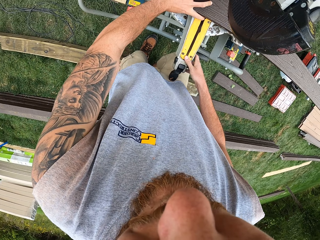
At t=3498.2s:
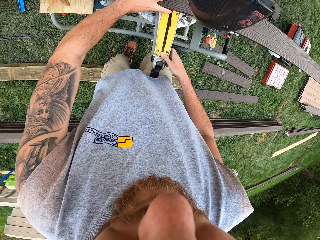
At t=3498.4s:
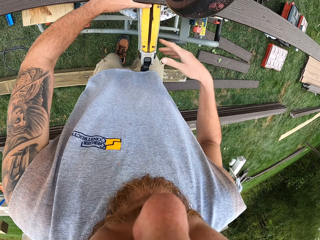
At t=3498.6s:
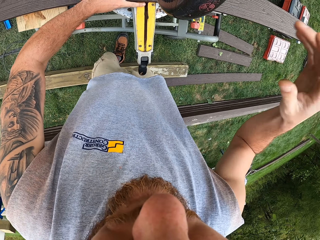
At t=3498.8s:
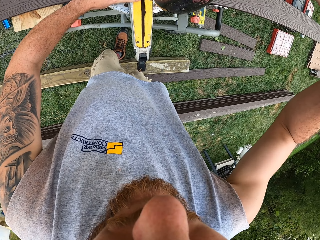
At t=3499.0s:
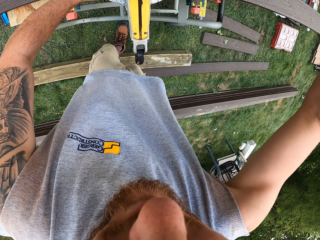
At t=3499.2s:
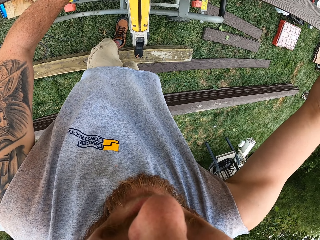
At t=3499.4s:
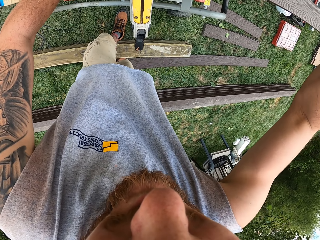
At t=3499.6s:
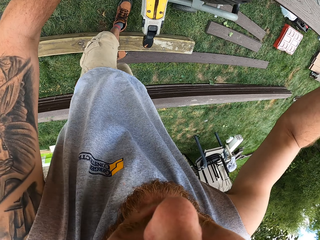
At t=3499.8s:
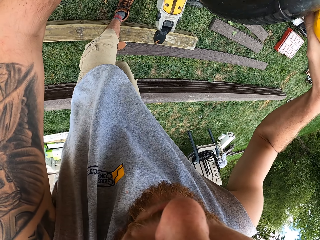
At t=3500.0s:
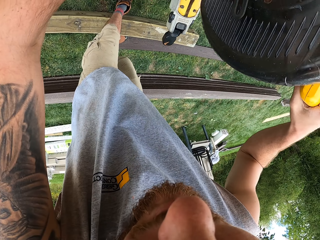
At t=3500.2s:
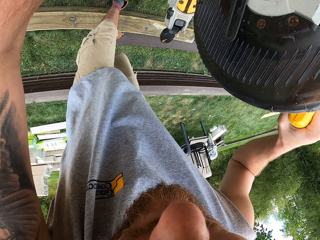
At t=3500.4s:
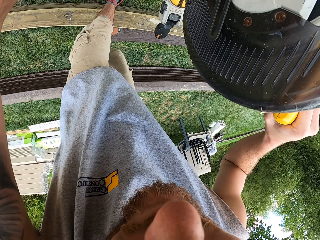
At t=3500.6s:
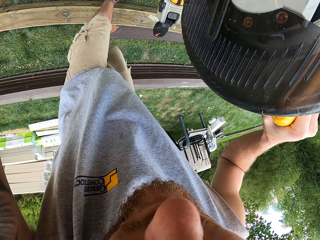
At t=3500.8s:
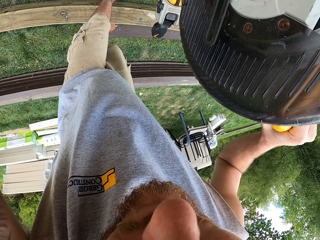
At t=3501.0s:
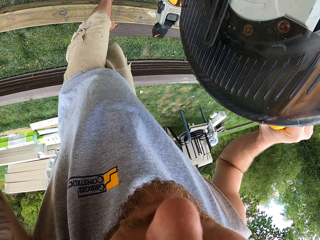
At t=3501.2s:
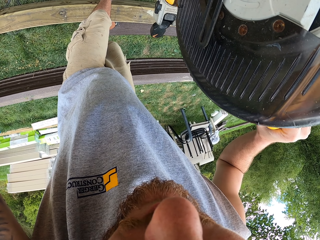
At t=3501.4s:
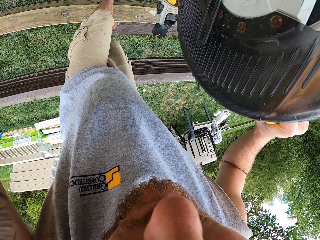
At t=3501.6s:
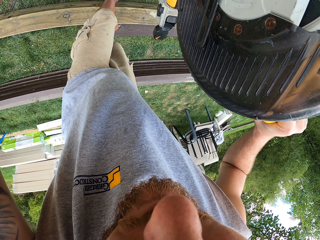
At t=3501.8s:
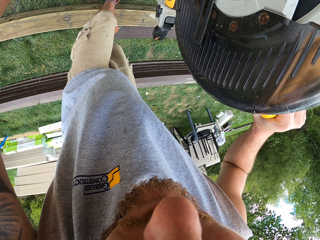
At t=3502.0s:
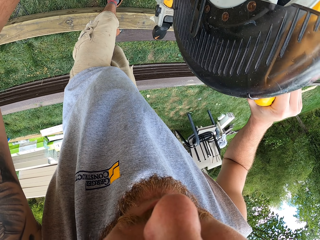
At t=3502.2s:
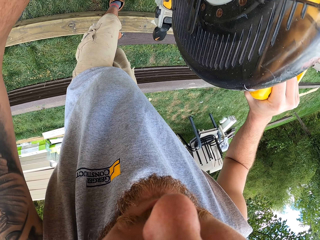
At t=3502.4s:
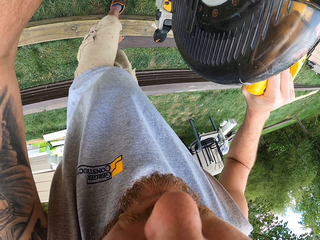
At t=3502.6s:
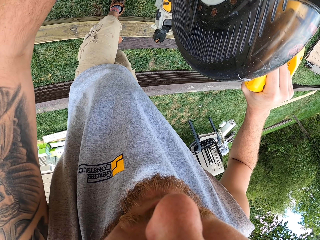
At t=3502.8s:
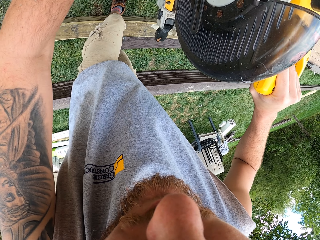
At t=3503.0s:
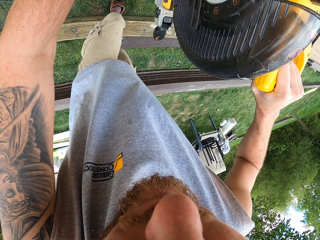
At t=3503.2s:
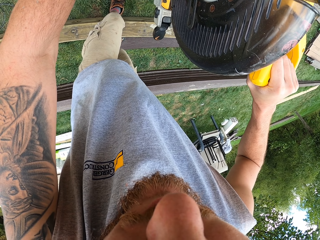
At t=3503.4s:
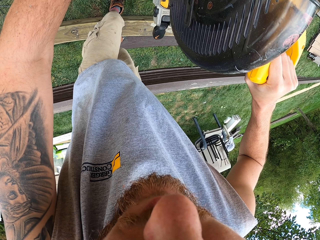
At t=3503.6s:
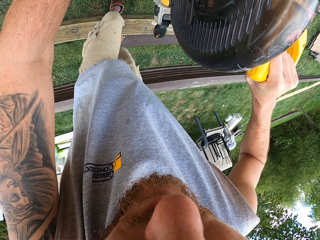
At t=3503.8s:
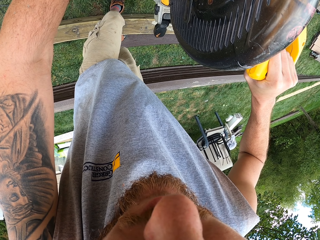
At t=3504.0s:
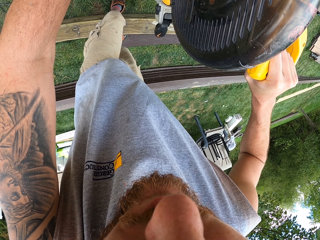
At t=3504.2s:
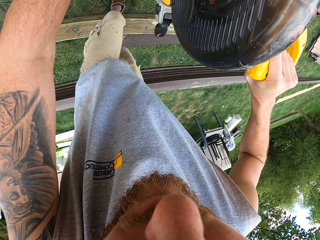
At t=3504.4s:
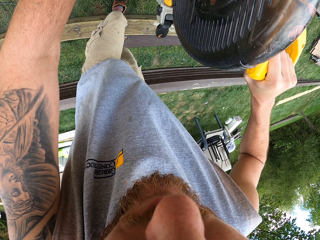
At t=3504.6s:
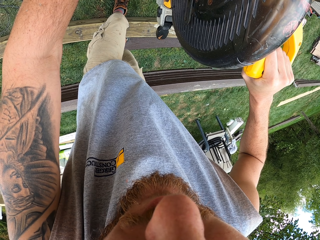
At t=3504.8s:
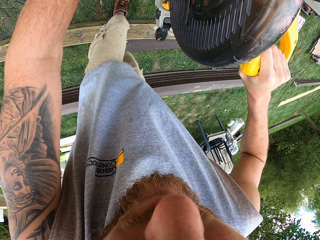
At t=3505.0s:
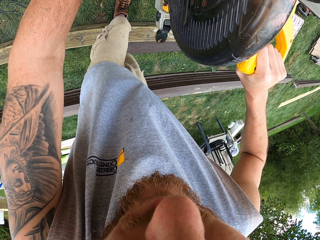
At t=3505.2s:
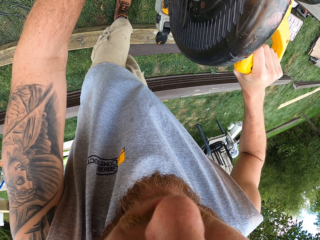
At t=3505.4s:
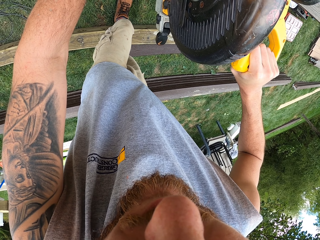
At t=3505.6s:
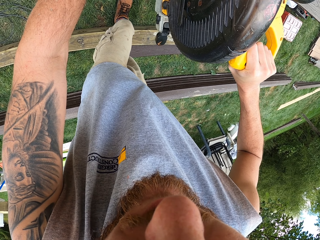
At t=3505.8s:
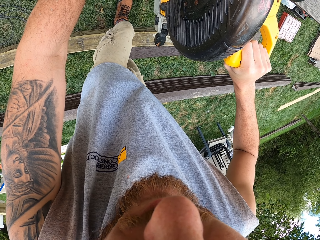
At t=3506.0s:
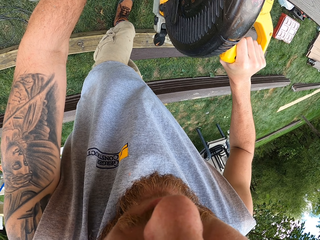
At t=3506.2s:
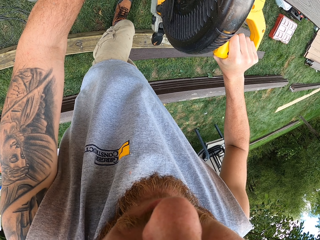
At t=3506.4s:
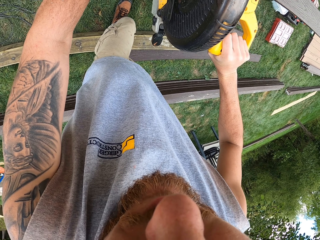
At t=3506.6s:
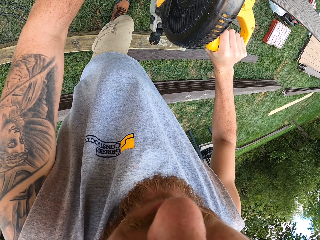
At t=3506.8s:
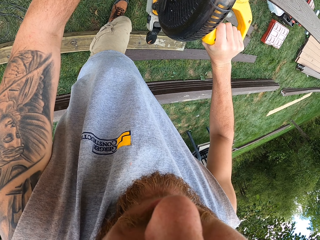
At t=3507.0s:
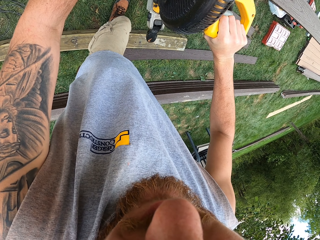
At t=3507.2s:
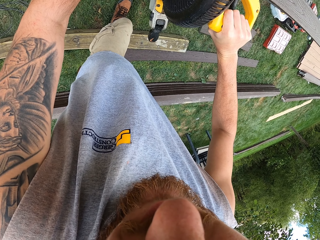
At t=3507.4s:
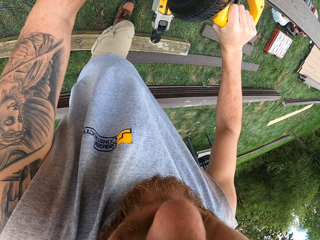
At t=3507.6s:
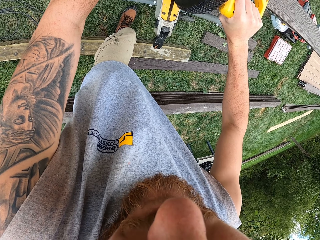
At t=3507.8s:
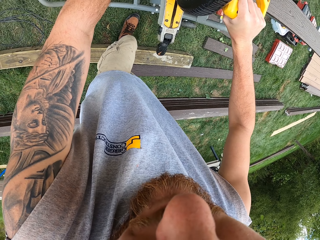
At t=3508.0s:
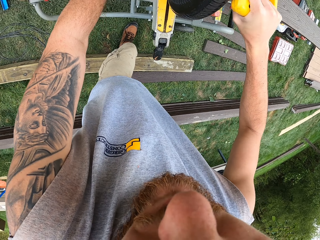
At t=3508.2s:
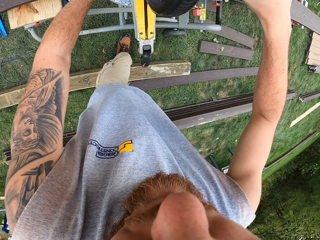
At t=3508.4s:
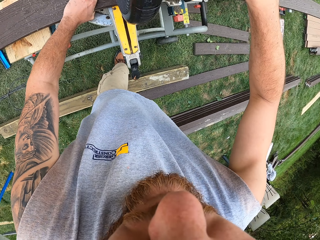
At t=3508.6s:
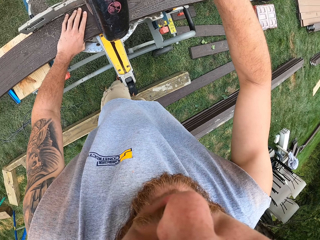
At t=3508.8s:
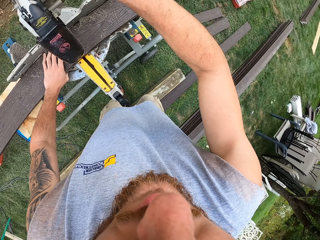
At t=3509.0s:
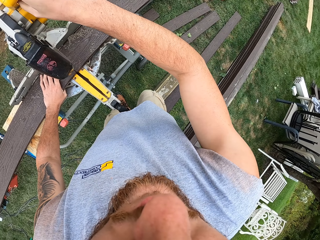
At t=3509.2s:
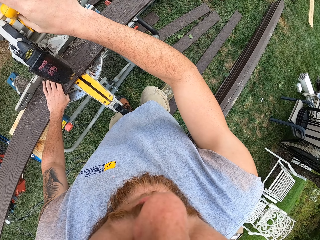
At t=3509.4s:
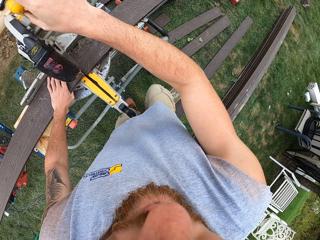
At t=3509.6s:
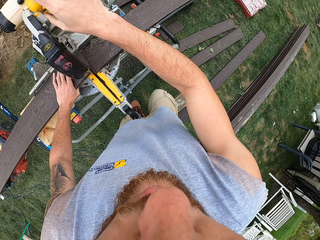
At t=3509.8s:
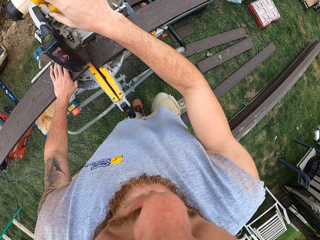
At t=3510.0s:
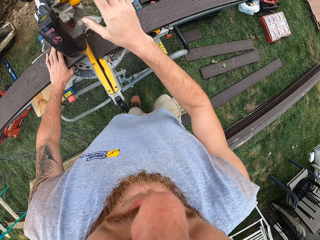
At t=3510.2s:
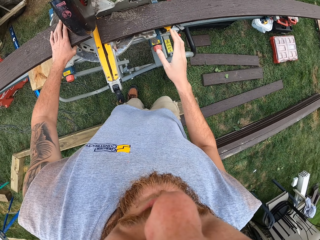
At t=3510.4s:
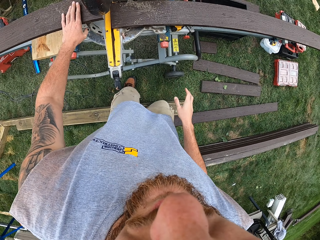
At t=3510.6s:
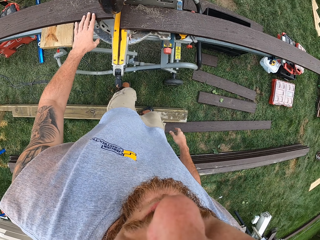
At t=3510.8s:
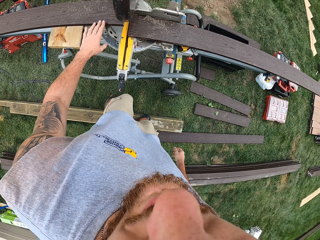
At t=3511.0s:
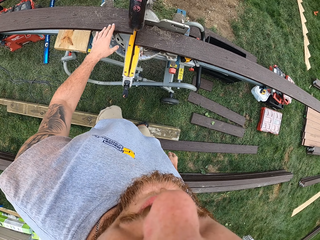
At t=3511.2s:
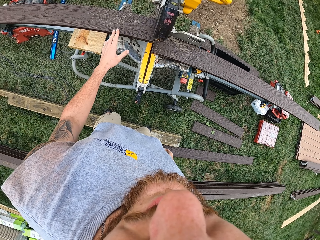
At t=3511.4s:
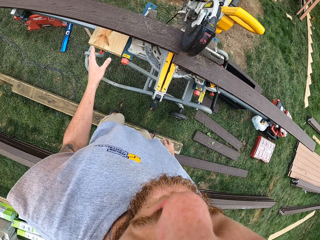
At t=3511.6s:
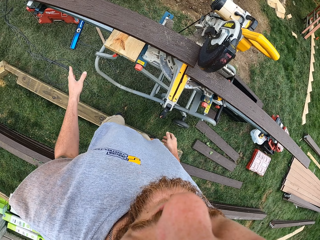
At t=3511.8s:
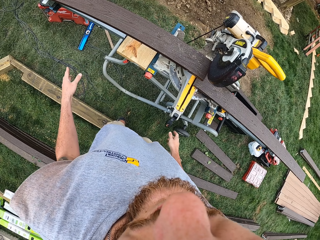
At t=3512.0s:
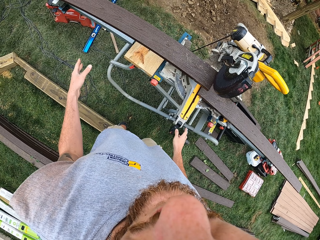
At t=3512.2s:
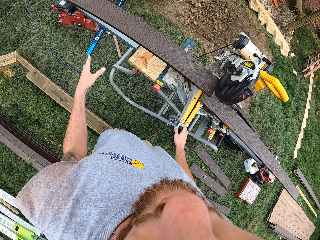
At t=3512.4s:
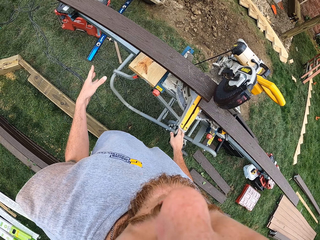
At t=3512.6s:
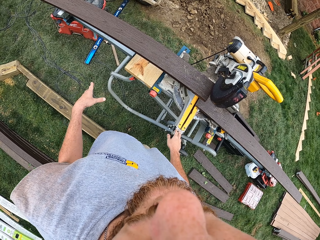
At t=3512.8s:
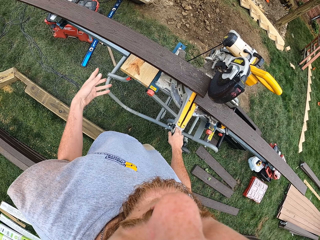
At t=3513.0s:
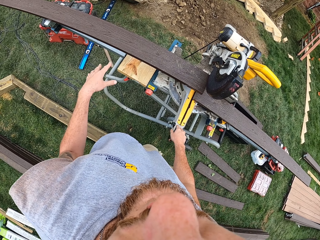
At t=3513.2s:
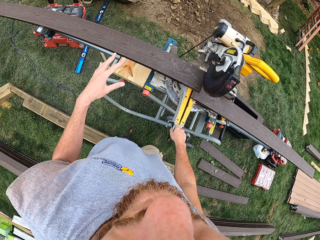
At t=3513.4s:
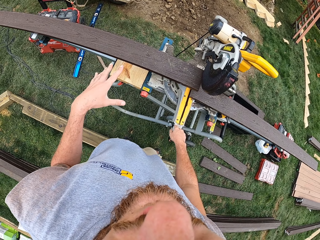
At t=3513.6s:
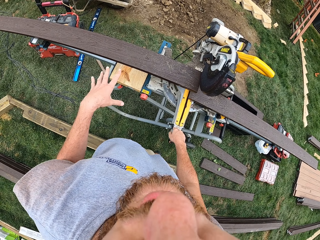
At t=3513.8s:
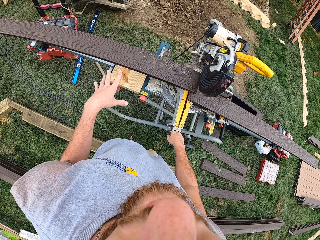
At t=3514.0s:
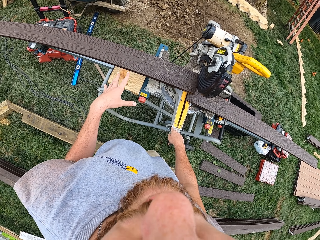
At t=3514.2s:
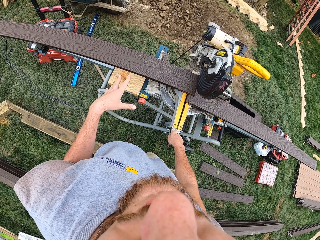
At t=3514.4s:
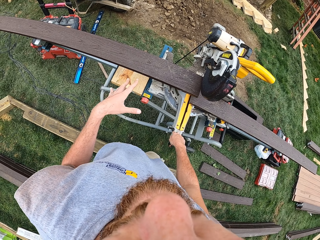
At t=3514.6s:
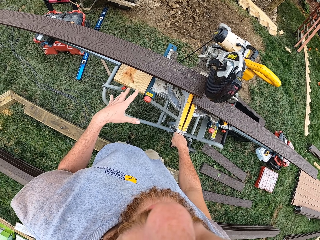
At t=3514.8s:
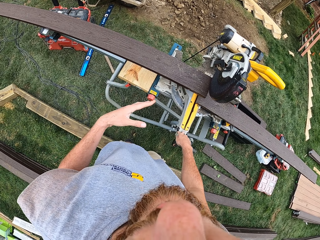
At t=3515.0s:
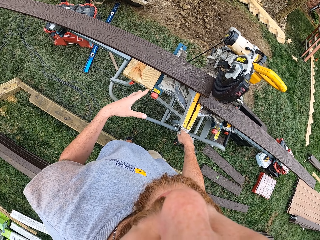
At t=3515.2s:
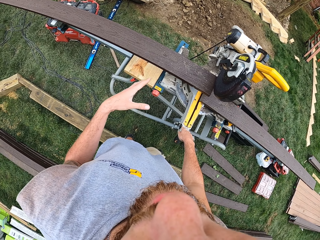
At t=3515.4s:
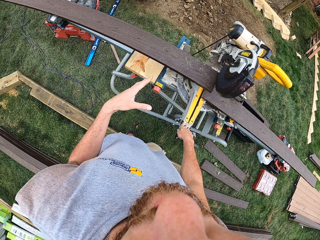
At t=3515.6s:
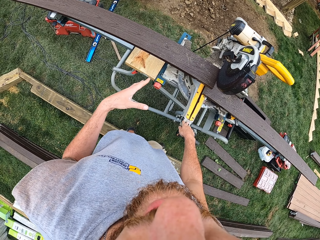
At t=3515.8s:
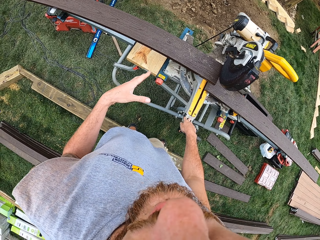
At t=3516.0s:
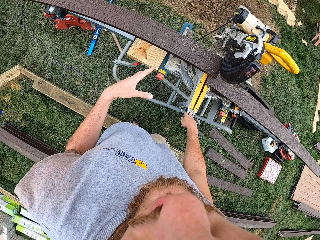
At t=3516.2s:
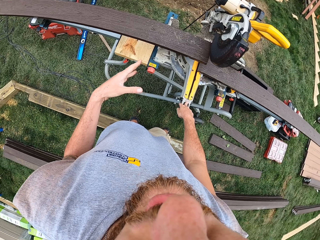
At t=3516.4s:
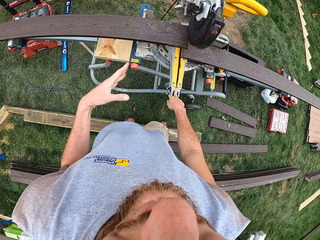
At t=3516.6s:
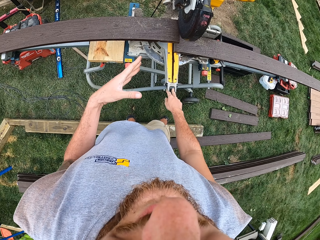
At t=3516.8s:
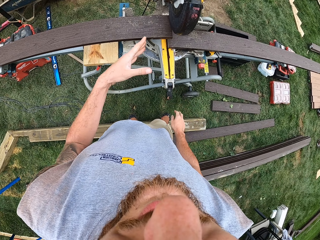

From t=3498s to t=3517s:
The camera wearer looks around. They operate the machine. They hold the wood cutter. They cut the wood on the machine. They communicate with someone. They stare around the construction site. They make gestures.

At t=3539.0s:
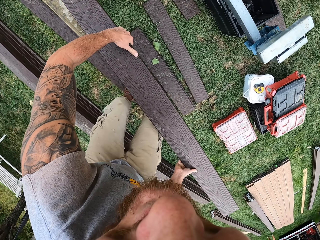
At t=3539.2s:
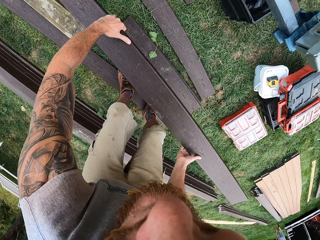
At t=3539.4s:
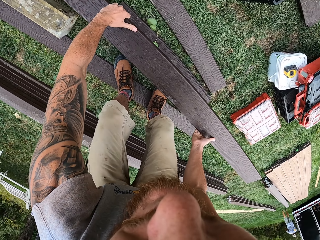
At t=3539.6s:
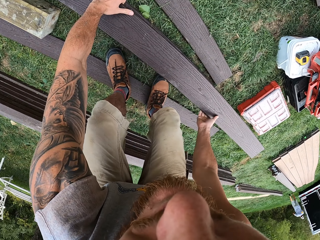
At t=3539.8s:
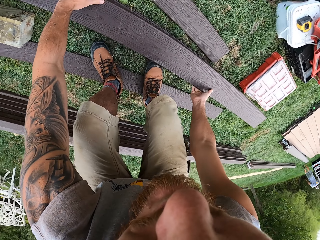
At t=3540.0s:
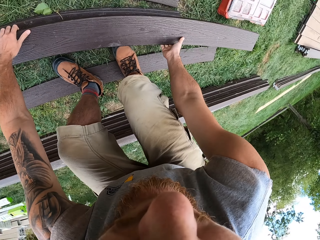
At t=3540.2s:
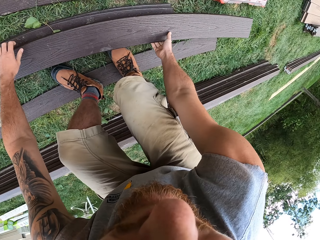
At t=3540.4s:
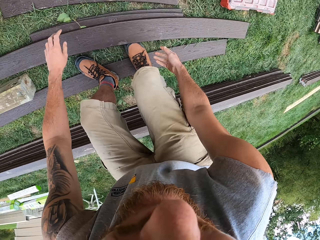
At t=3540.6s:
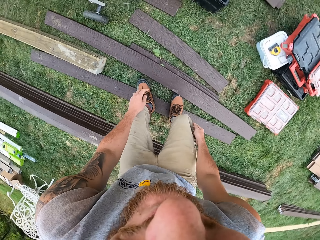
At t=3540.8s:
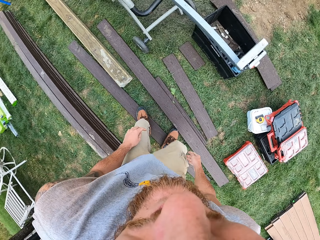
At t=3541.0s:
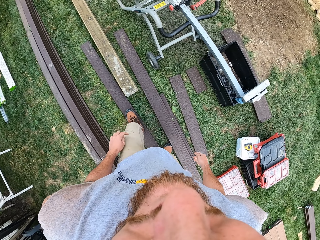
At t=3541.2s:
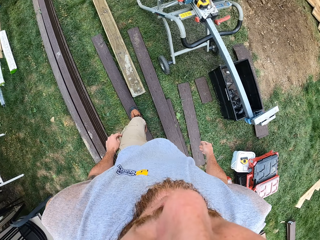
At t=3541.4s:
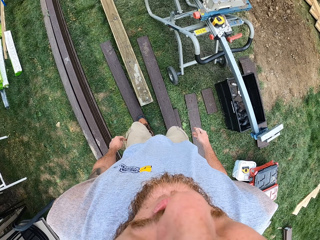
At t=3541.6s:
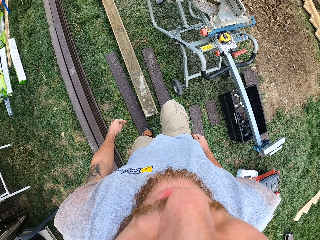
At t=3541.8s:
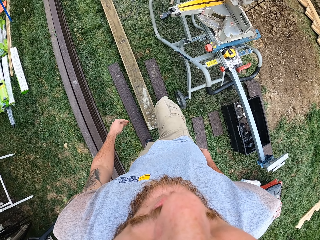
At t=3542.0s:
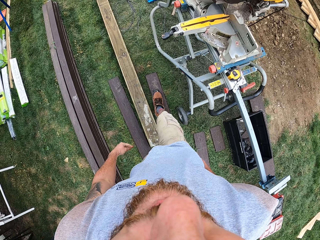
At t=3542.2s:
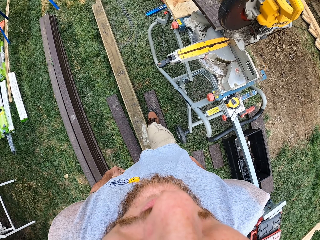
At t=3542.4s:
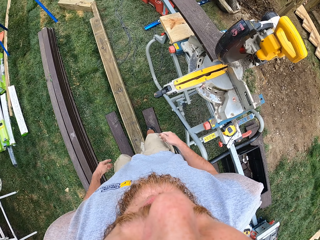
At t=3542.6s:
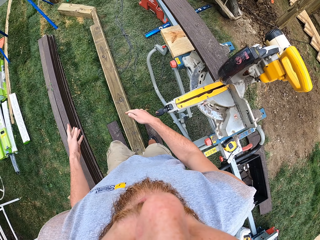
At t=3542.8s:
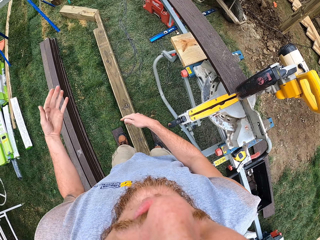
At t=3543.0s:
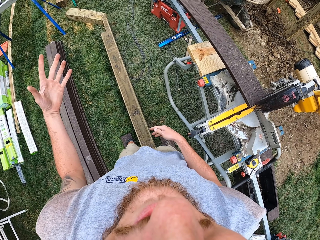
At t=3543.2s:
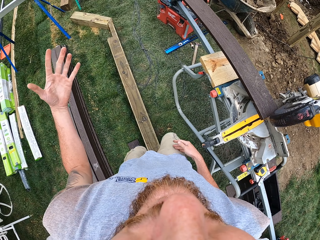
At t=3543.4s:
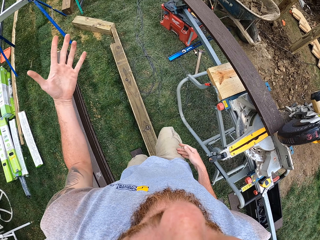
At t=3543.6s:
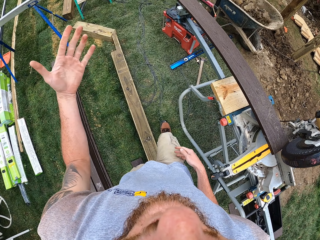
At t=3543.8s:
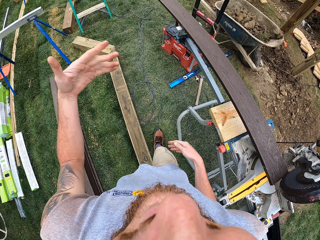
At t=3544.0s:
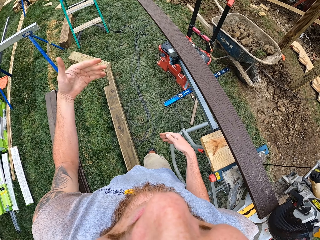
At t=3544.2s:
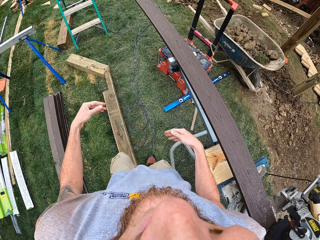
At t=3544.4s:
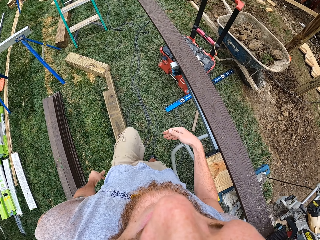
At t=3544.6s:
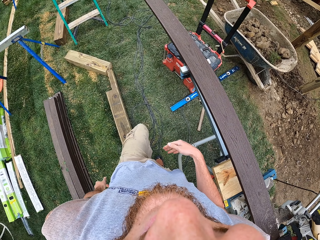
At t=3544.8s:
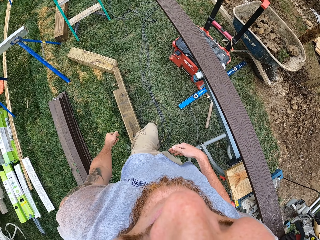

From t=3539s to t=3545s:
The camera wearer picks up a timber. They bend. They put the wood on the ground. They look around. They look around again. They walk around. They move a hand. They talk to someone. They walk around.
